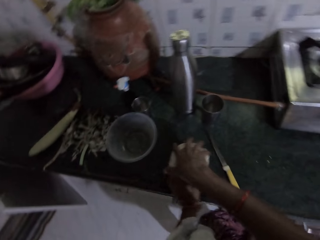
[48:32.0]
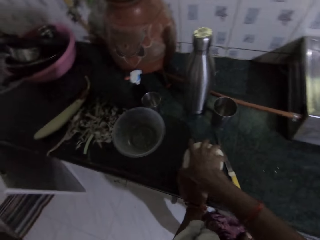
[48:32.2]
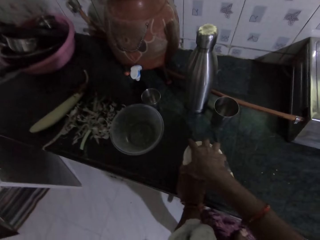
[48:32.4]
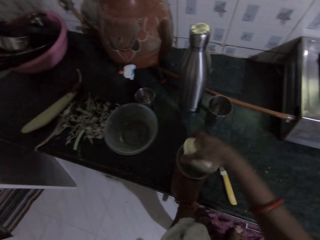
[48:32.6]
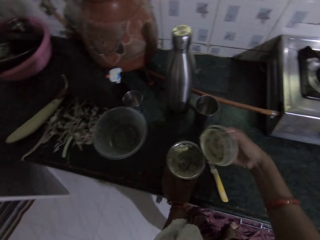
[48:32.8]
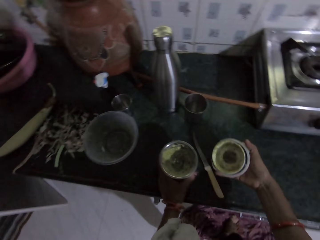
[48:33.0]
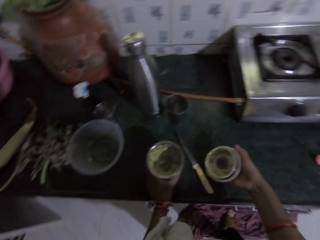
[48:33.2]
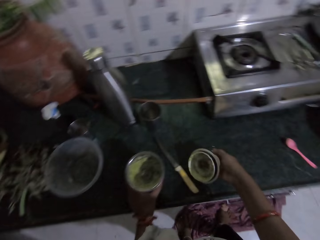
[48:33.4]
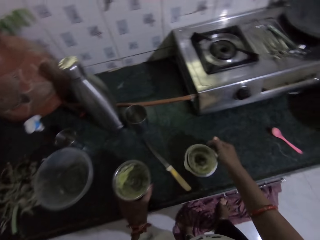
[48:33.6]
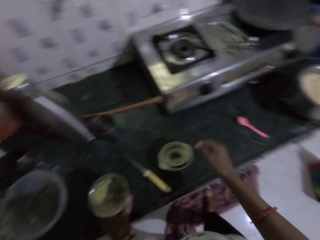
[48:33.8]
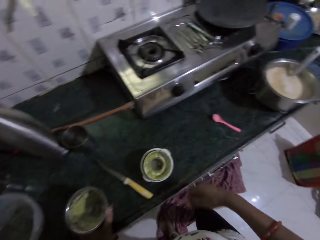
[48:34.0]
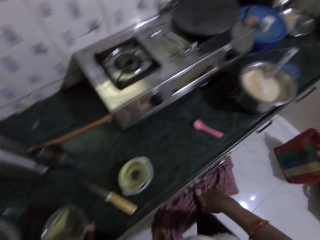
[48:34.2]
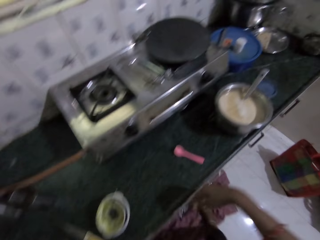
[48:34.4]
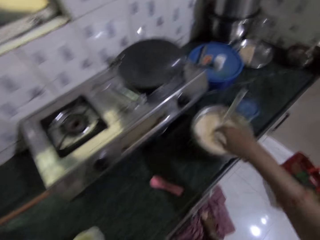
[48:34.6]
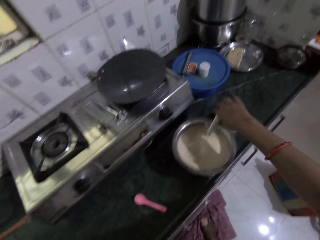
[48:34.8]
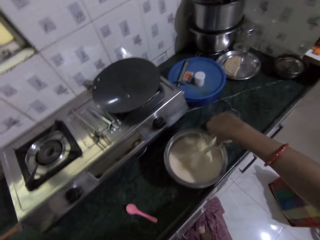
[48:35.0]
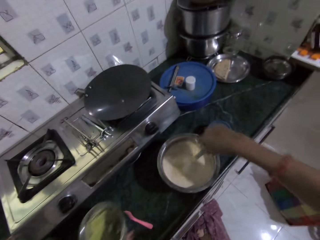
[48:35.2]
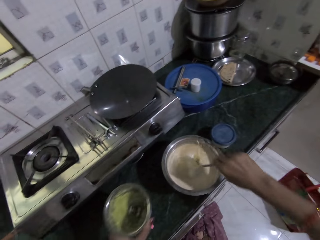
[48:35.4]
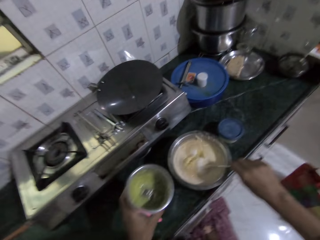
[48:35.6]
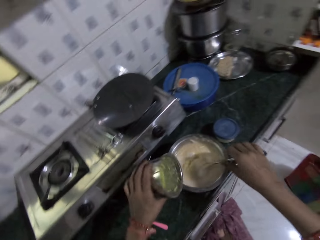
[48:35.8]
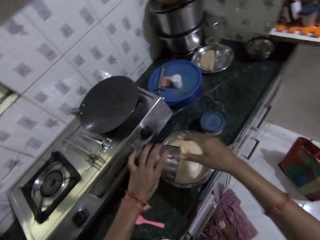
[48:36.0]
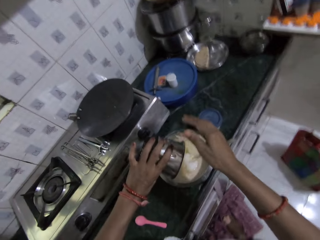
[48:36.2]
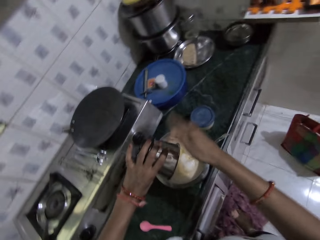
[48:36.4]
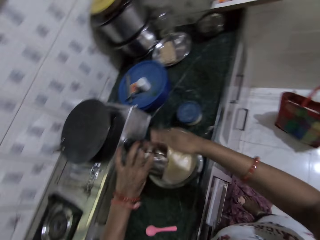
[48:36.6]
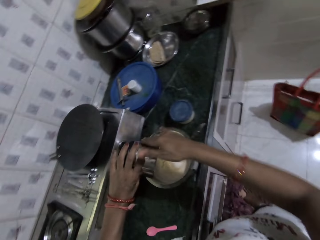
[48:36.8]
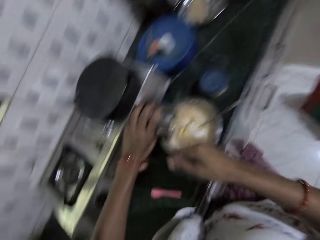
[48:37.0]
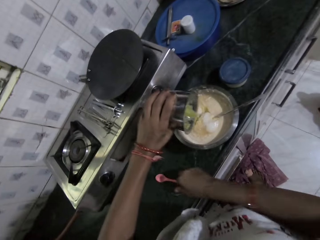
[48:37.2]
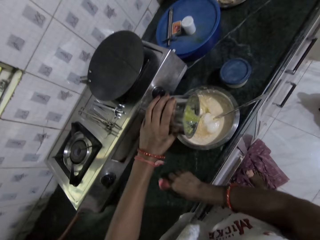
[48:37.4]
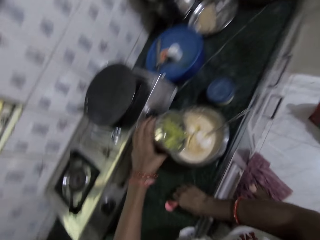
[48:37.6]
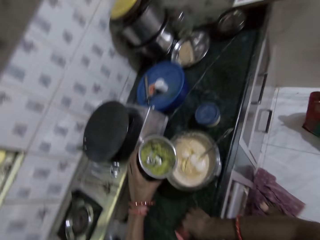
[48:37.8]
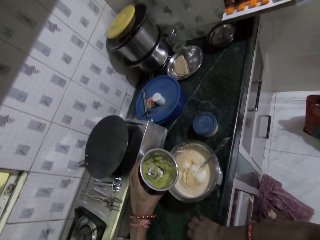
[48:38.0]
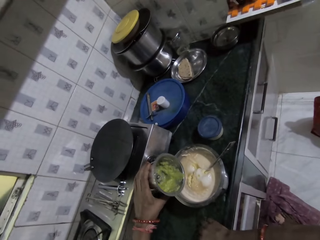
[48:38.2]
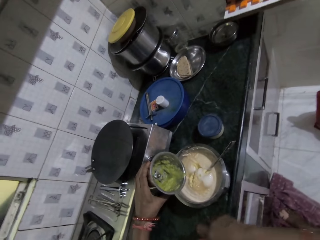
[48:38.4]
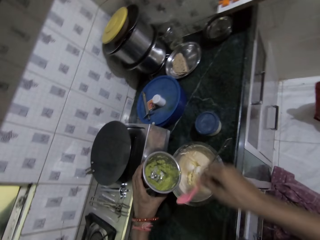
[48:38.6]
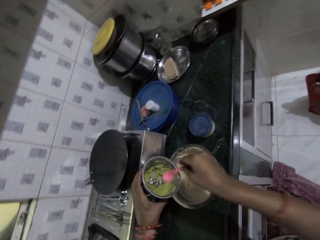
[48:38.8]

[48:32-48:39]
The camera wearer opens the blender container with her right hand. She picks up the container of blended mixture. She drops the blender cover on the countertop with her right hand. She holds a spoon in a stainless bowl on the countertop with her right hand. She pours the blended vegetables from the blender container into the bowl with her left hand. She taps the blender container in her left hand with her right hand. She picks up a plastic spoon from the countertop with her right hand.

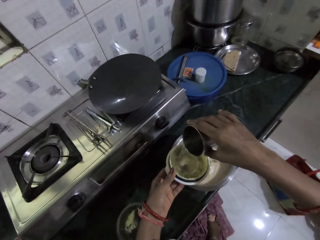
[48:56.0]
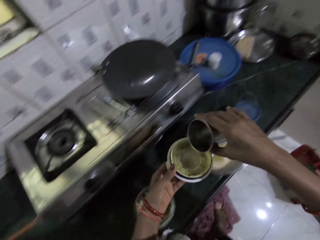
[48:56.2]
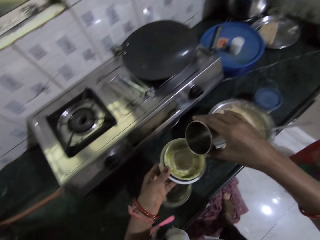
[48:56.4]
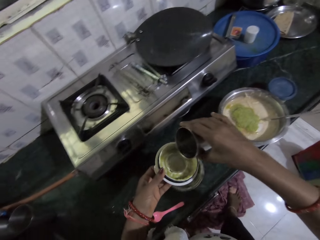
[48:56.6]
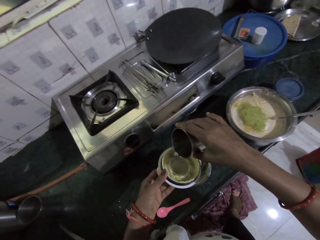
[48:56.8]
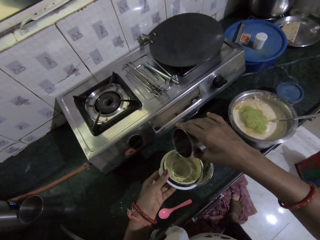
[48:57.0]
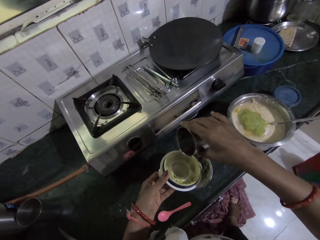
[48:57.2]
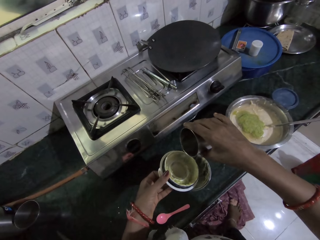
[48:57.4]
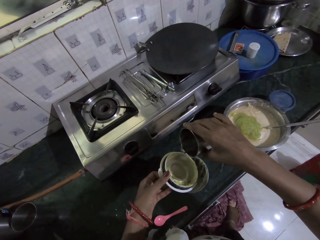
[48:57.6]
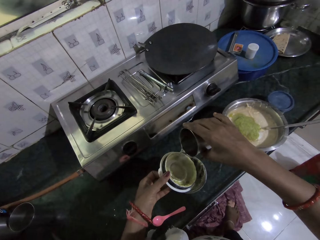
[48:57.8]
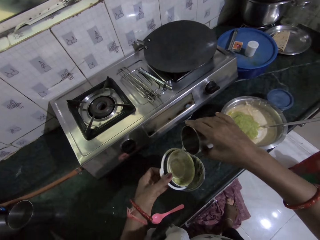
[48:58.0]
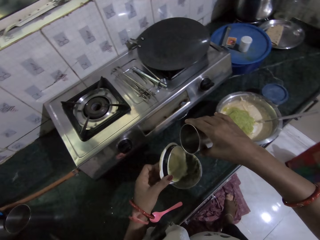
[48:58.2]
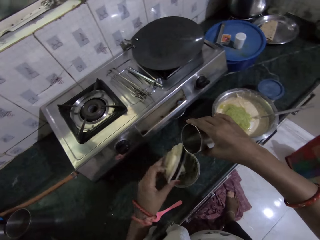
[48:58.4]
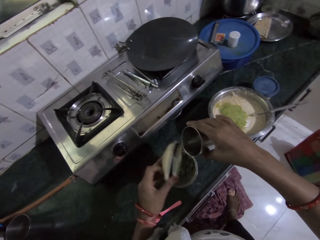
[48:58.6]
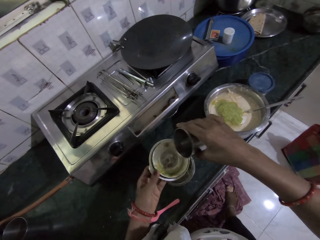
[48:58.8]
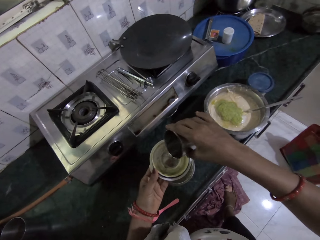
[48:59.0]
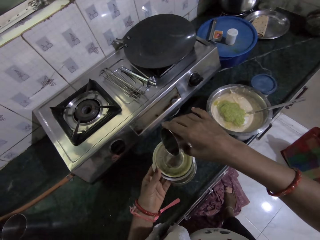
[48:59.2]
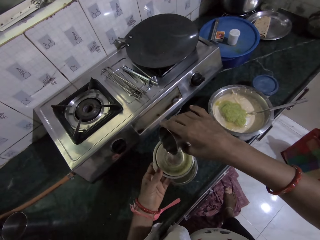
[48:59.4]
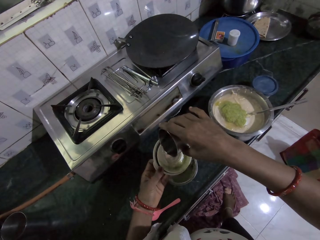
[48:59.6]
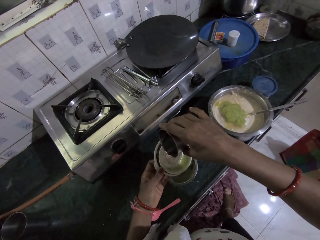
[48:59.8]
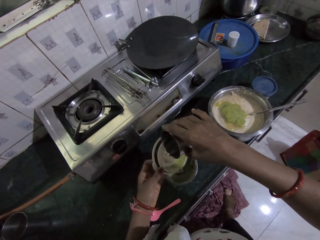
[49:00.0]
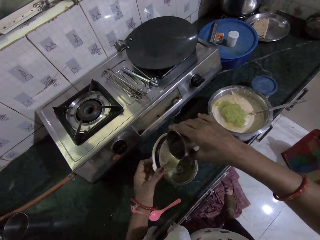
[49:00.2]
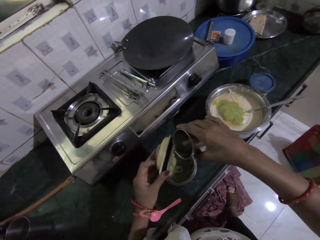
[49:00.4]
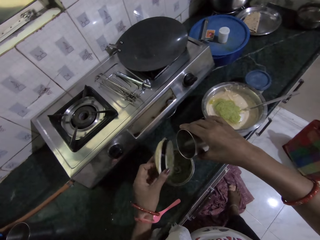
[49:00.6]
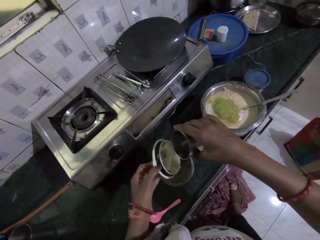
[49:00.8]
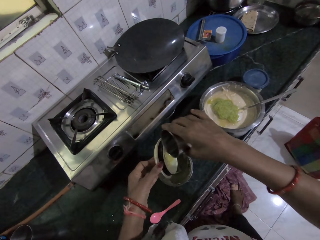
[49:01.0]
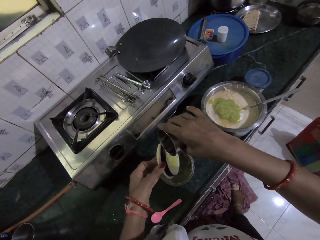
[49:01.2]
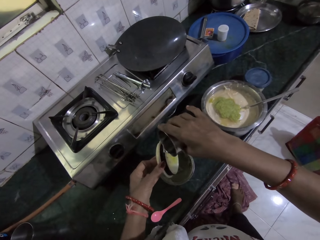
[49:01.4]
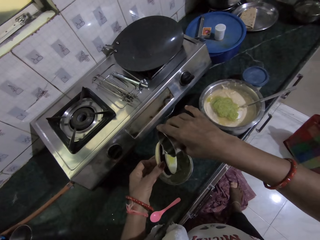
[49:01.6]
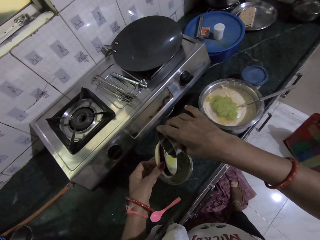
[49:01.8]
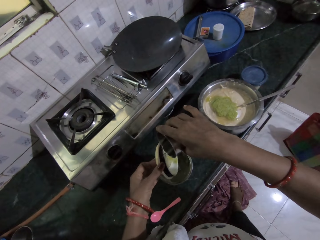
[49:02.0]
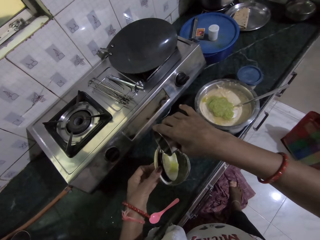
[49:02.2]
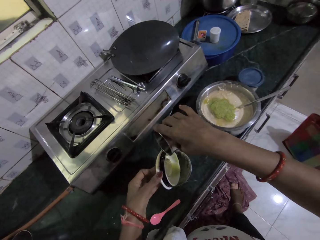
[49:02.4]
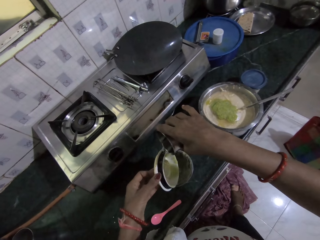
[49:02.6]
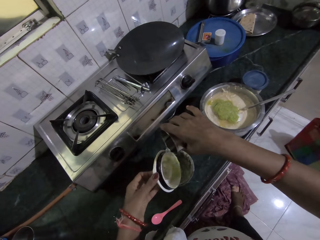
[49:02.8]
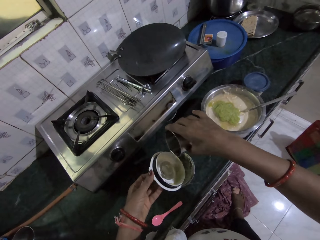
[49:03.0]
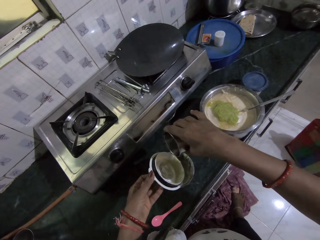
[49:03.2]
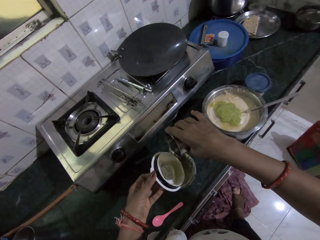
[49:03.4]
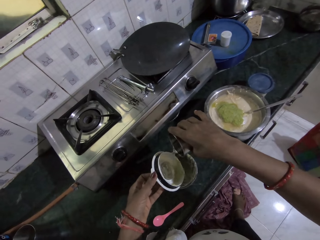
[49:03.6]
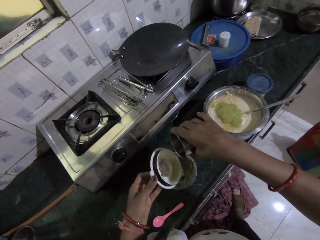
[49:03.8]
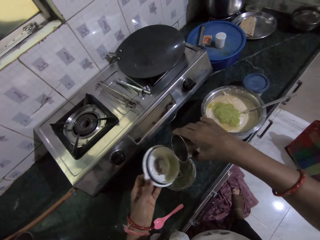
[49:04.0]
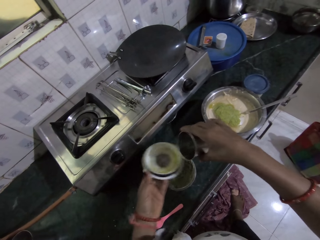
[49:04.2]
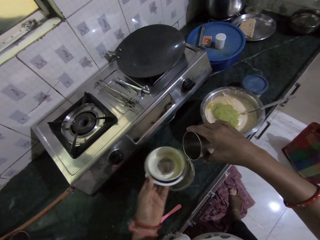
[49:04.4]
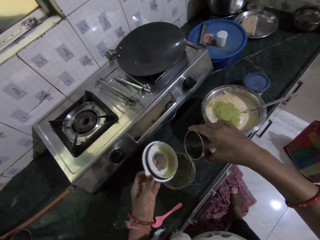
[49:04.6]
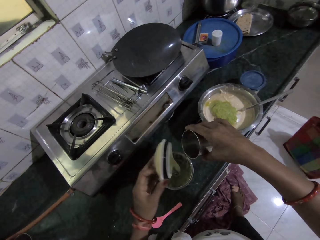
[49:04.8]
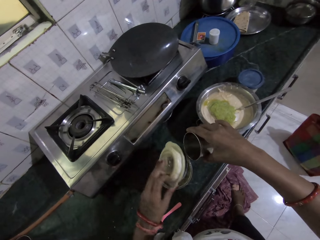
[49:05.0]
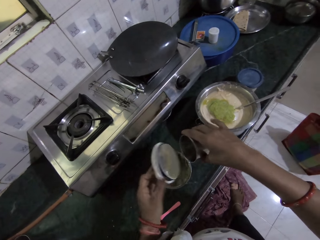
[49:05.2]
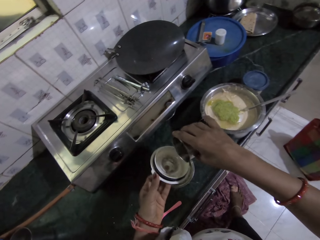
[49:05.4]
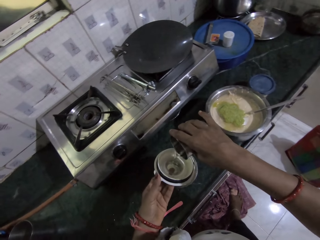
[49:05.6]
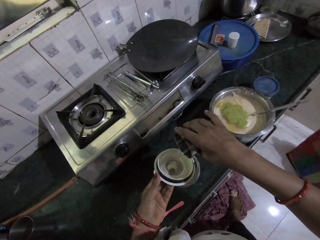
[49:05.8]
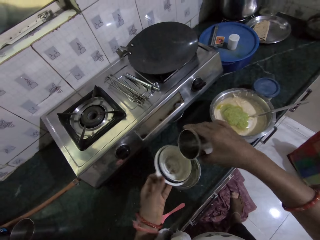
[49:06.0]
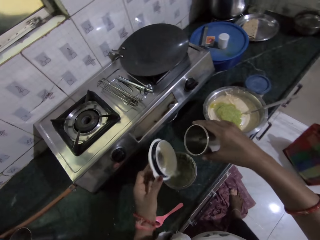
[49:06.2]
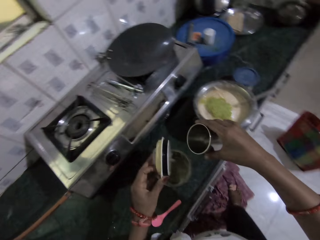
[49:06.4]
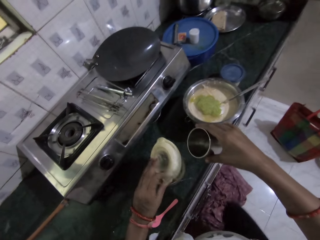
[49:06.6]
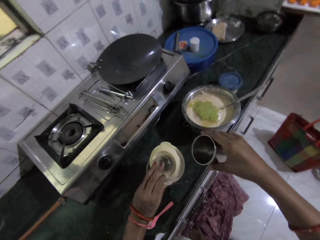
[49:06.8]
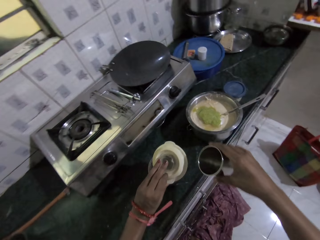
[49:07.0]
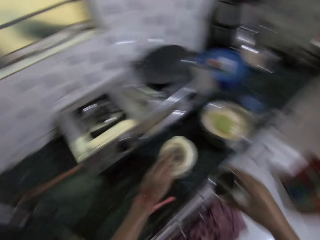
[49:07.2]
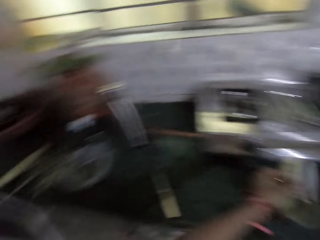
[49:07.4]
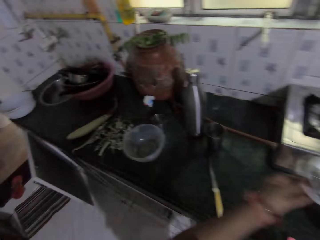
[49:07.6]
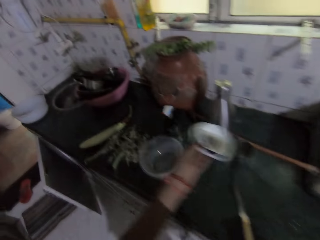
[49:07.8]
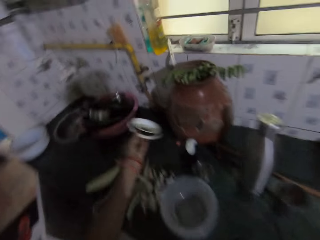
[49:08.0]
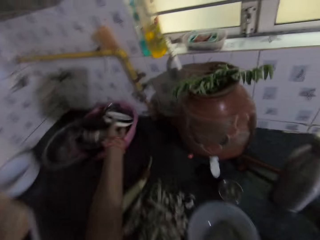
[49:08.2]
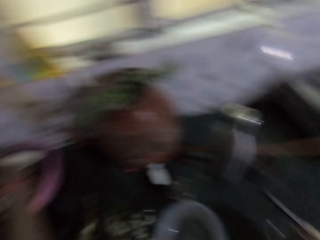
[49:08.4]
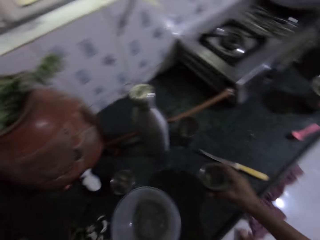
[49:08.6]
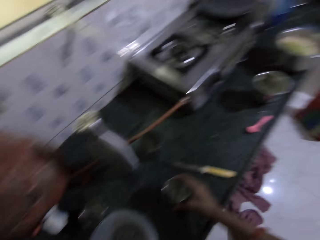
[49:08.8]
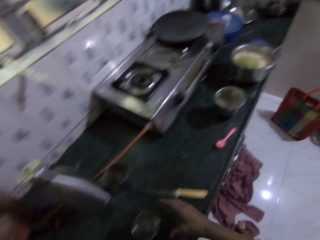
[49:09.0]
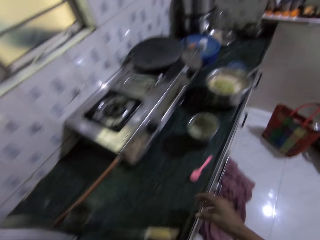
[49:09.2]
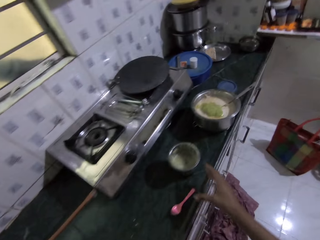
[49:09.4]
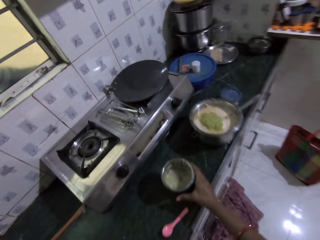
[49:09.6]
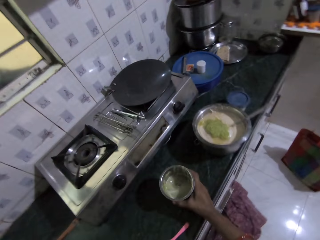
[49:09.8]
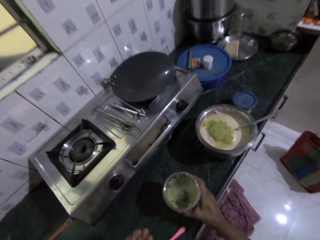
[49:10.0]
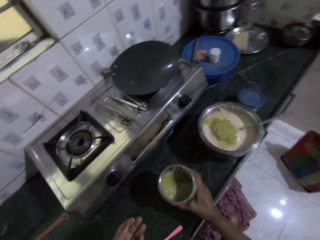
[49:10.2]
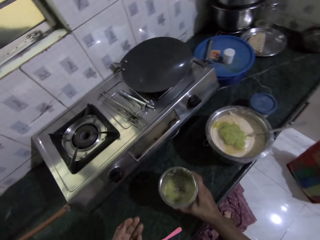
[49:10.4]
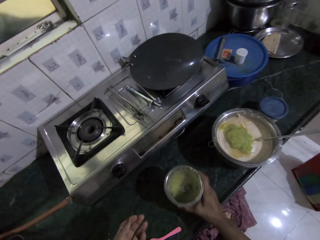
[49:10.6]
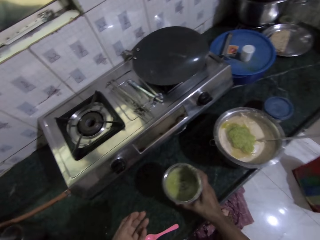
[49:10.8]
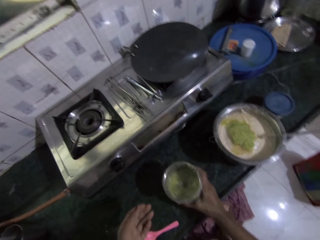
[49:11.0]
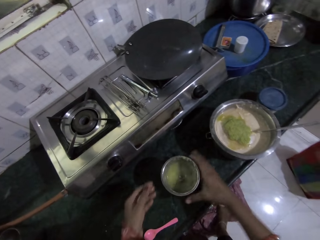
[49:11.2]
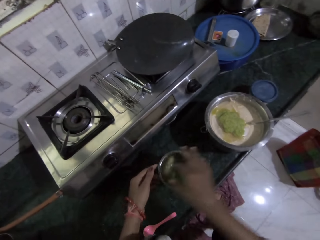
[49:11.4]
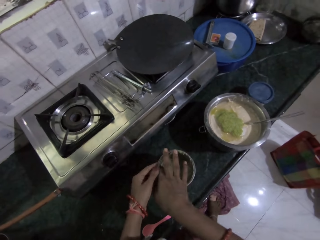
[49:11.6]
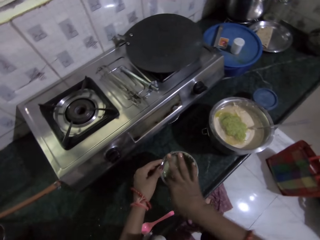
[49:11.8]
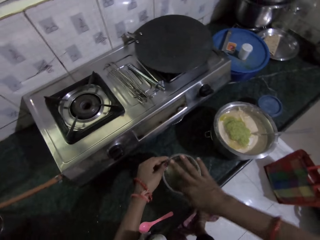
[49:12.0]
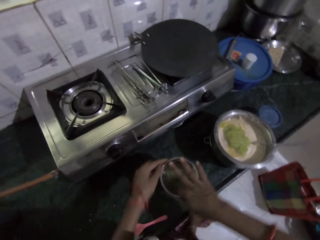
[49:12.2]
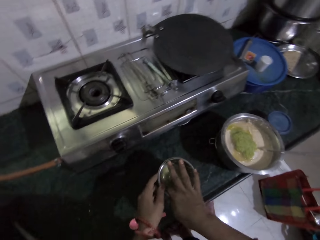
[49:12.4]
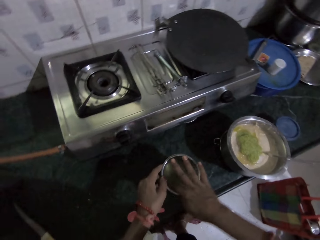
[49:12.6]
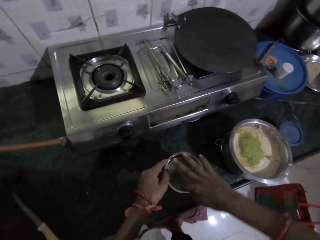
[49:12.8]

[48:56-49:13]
The camera wearer pours water from the blender cover in her left hand into the blender container on the countertop. She pours water from the stainless cup in her right hand into the blender cover in her left hand. She pours water from the blender cover in her left hand into the blender container on the countertop. She pours water from the stainless cup in her right hand on the blender cover in her left hand. She rinses the blender cover in her left hand with the water in the blender cover. She pours water from the blender cover in her left hand into the blender container on the countertop. She pours water from the stainless cup in her right hand on the blender cover in her left hand. She rinses the blender cover in her left hand with the water in the blender cover. She pours water from the blender cover in her left hand into the blender container on the countertop. She drops the blender cover in the bowl on the countertop with her left hand. She holds the blender container on the countertop with her right hand. She mixes water and mixture stuck on the container. She rinses the blender container in her right hand with water in the blender container. She wipes the blender container on the countertop with her right hand. She holds the blender container on the countertop with her left hand.
